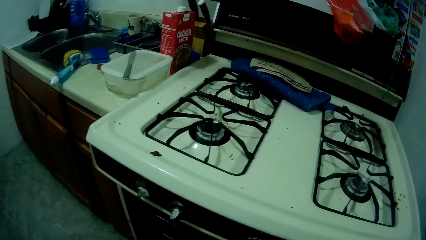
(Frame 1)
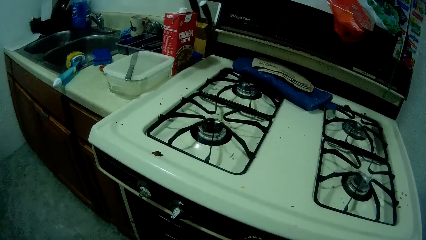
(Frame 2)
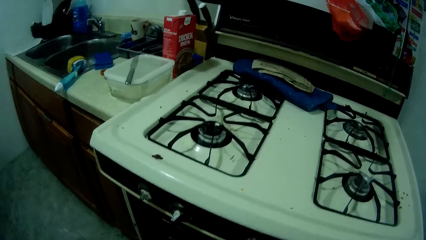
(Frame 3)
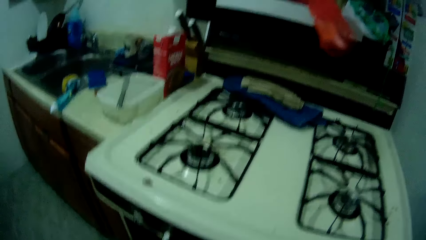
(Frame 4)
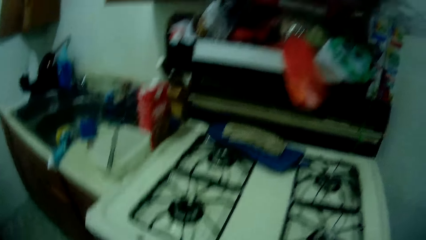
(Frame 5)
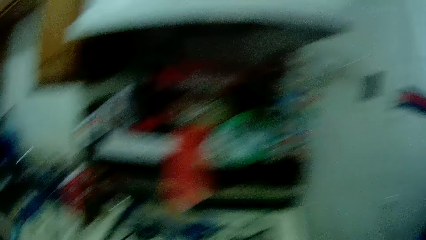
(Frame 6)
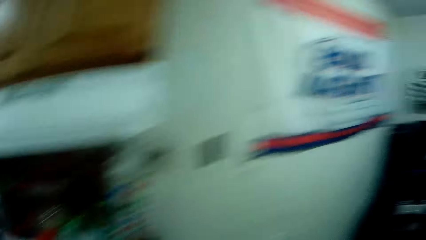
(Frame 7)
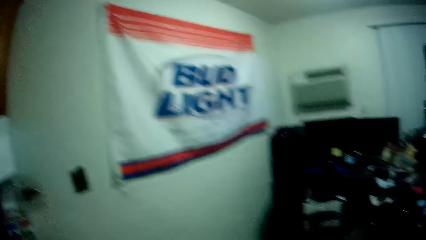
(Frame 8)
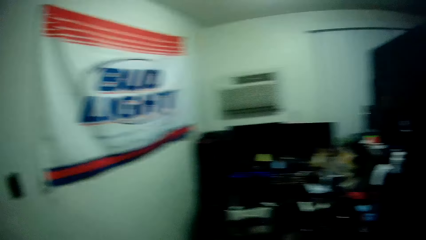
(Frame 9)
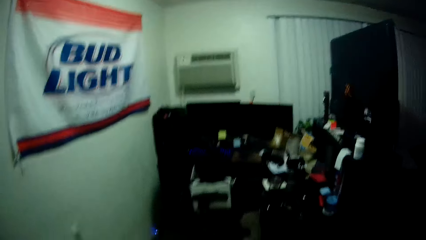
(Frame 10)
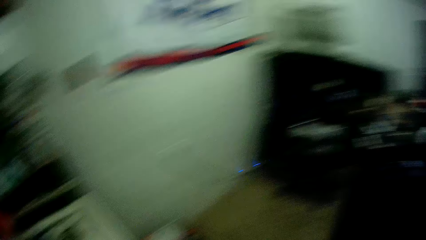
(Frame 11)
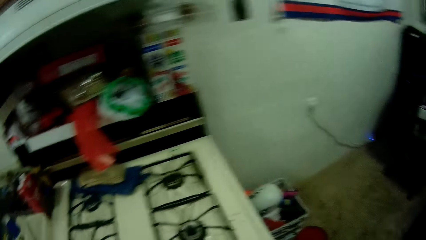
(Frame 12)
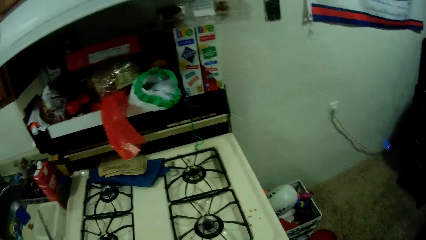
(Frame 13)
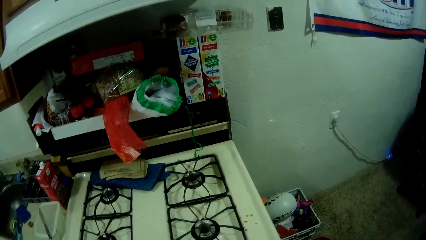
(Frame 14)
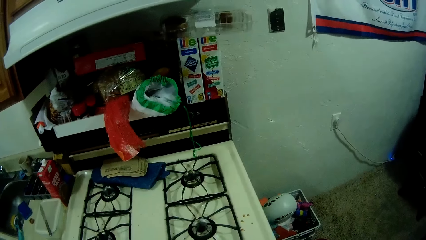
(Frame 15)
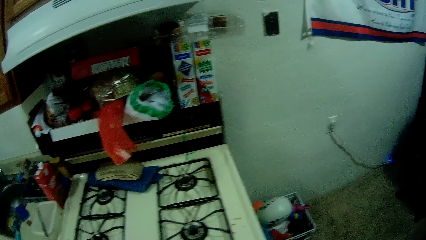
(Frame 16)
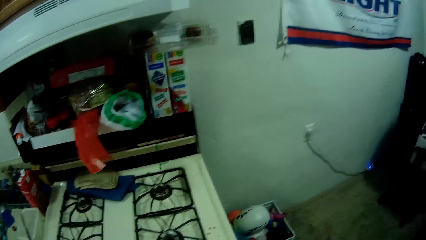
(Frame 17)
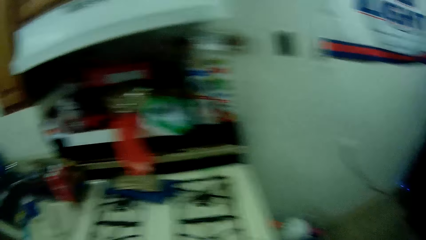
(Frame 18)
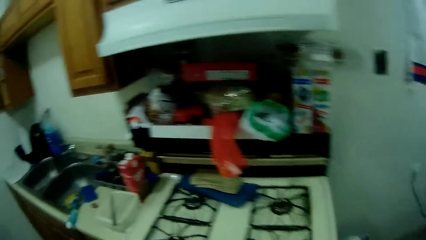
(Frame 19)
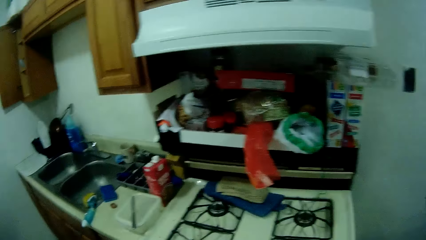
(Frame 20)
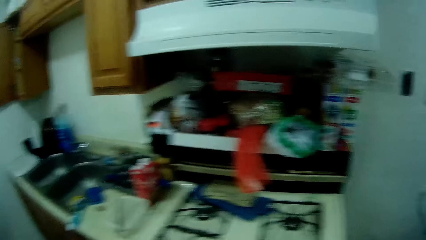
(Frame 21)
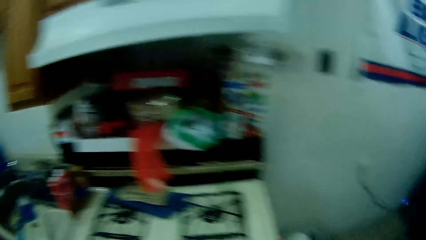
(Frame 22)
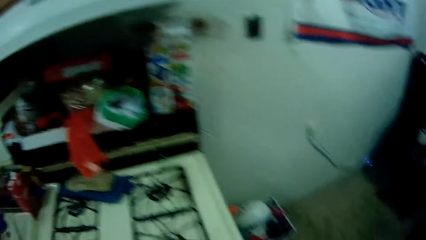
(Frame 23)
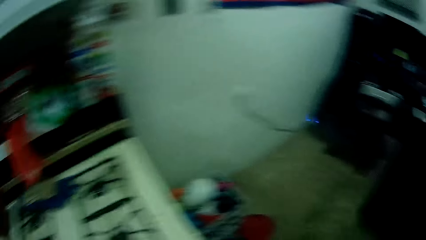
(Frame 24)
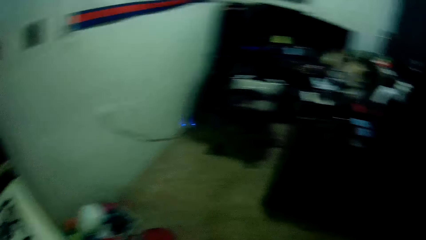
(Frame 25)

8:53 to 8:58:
The camera wearer puts the bowl in a microwave. They walk around a kitchen.
